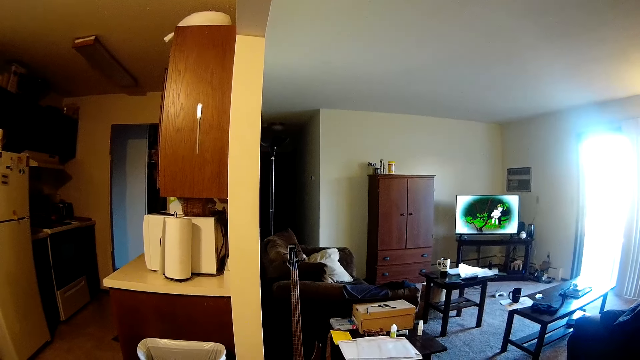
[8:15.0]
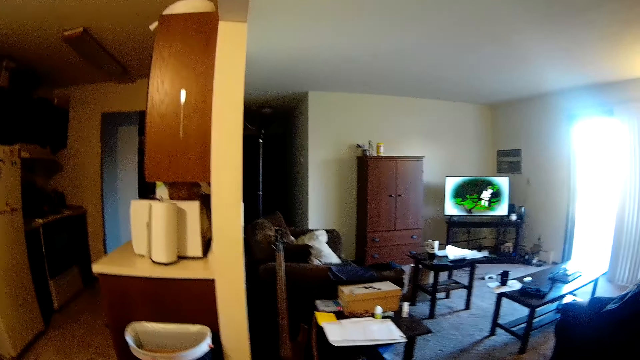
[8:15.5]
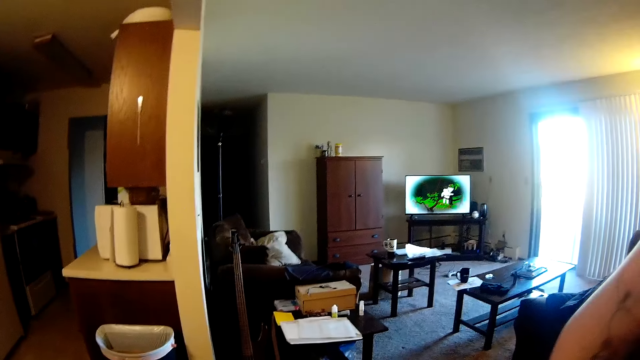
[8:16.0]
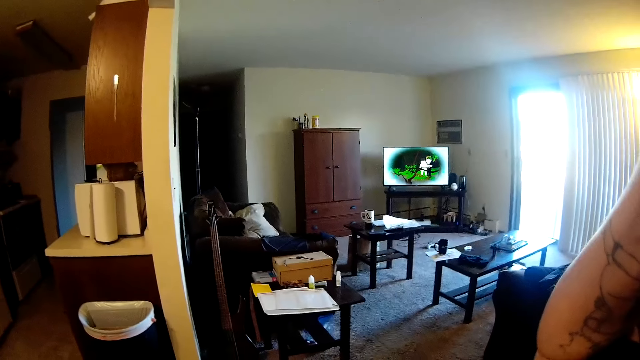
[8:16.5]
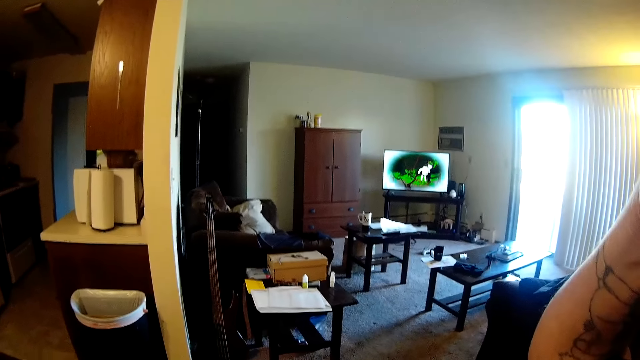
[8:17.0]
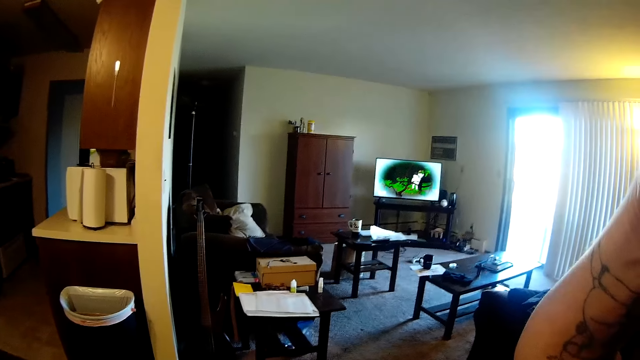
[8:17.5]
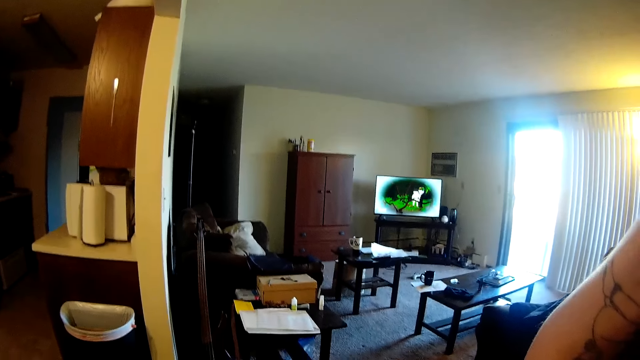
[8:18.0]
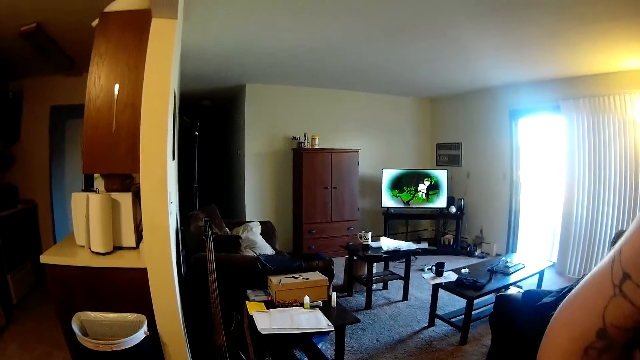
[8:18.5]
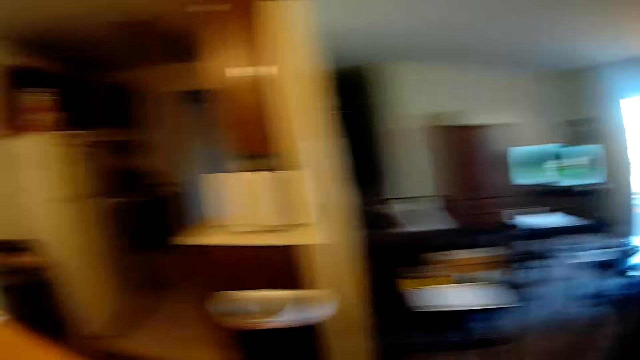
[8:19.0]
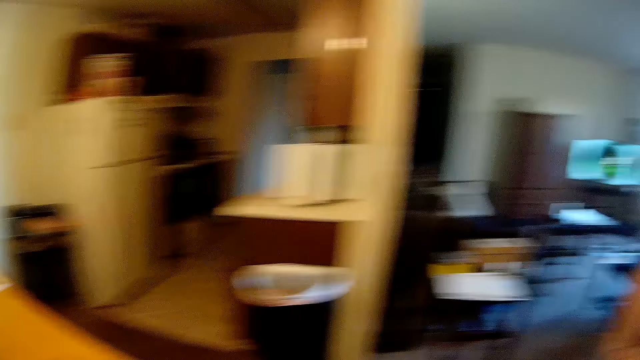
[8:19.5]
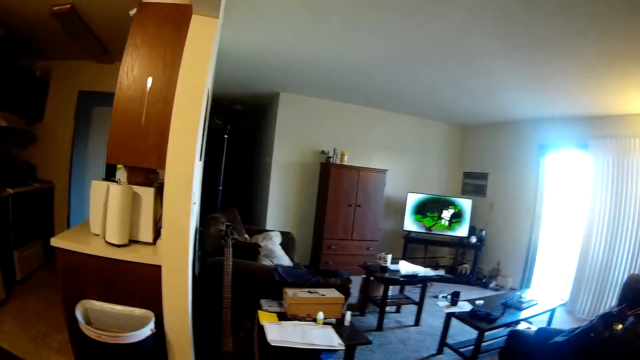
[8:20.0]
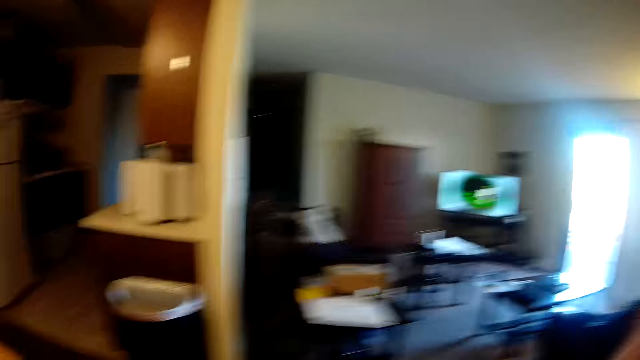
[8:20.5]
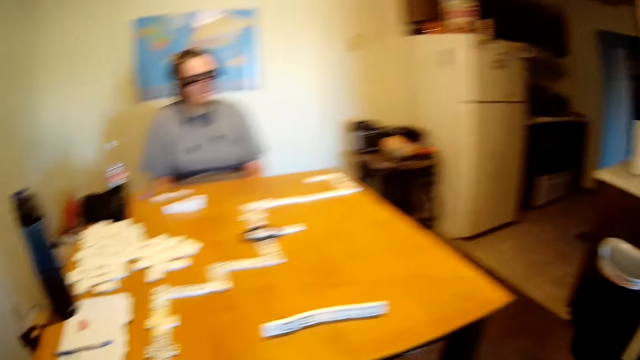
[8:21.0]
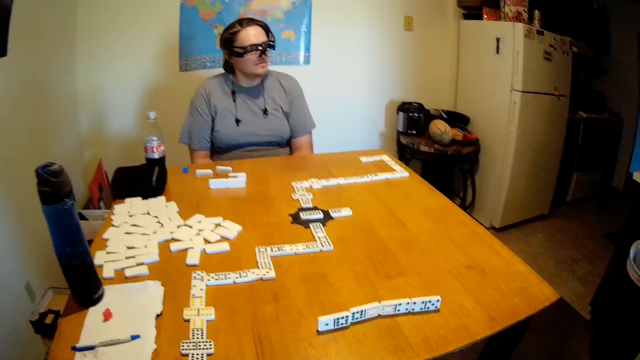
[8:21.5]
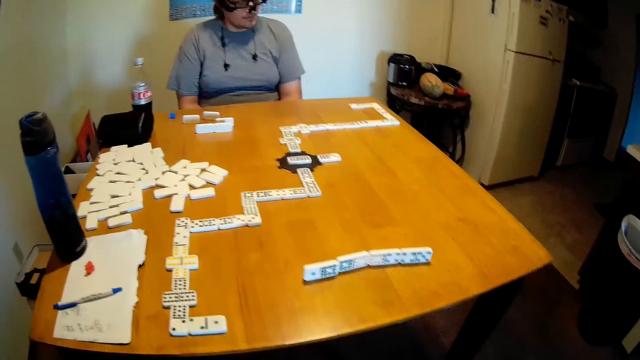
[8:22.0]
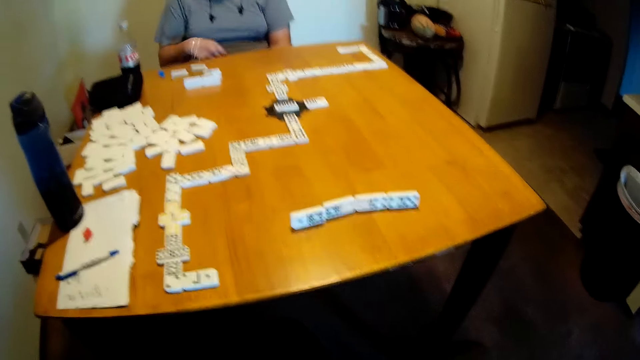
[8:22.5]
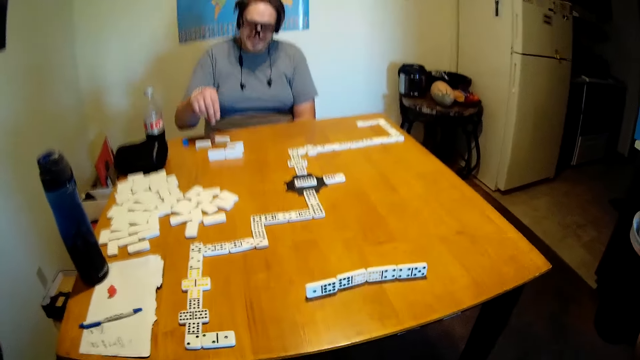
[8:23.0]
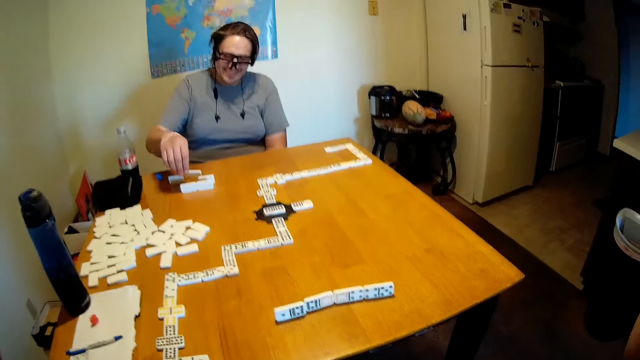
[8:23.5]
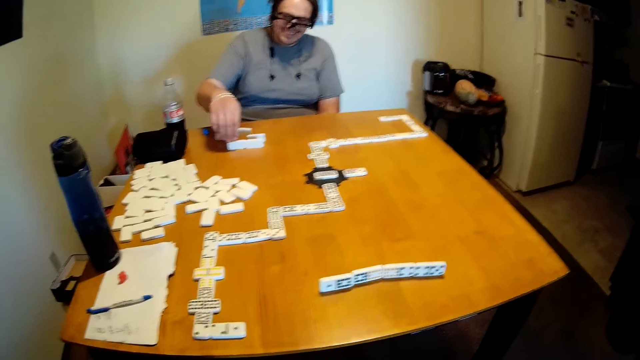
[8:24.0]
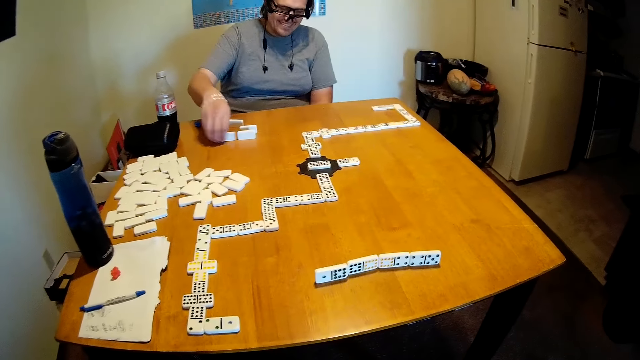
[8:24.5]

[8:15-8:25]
The camera wearer scratches their head. They look around. A man looks around. The man looks around again. The man moves his hand around.

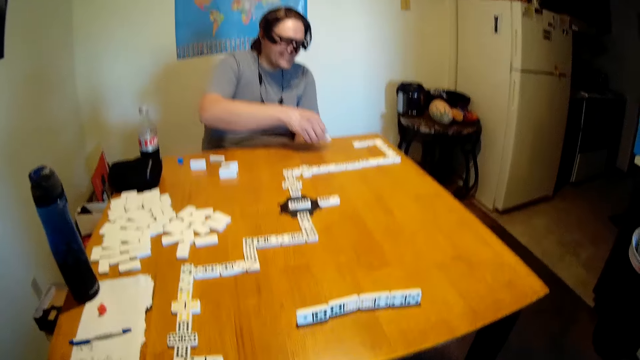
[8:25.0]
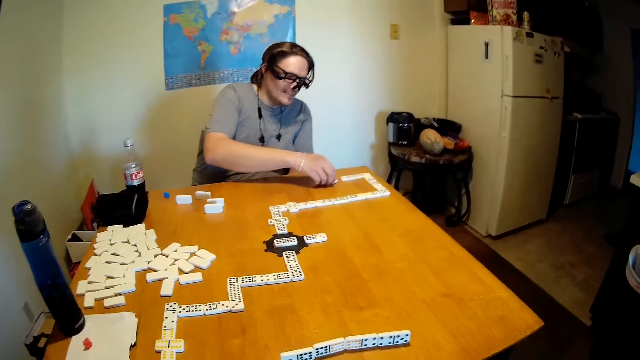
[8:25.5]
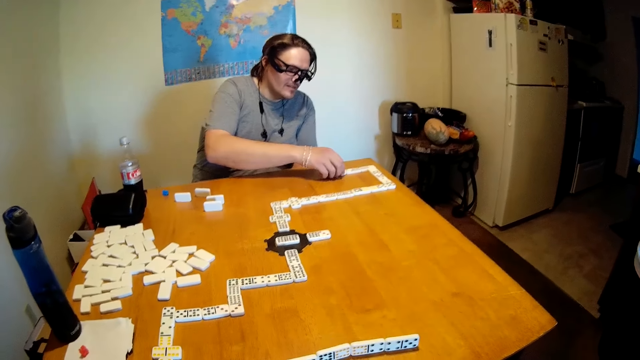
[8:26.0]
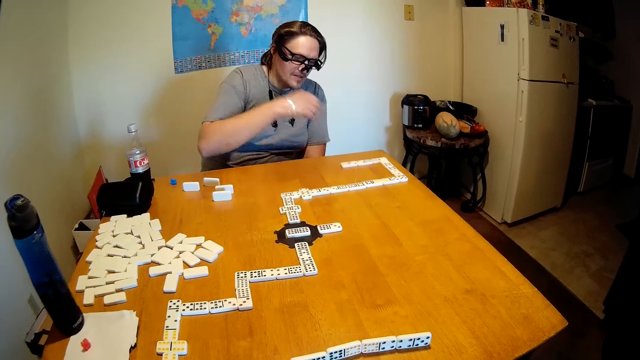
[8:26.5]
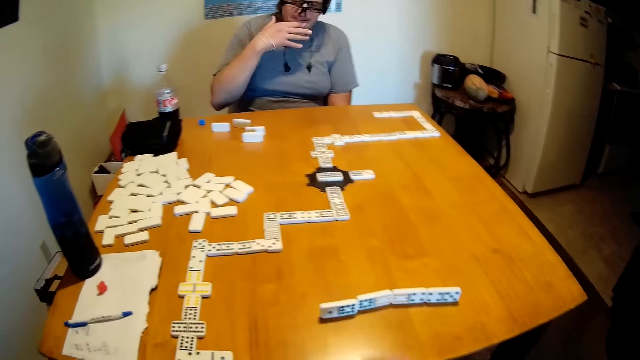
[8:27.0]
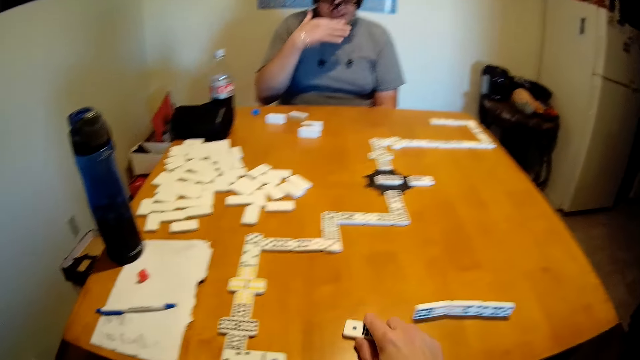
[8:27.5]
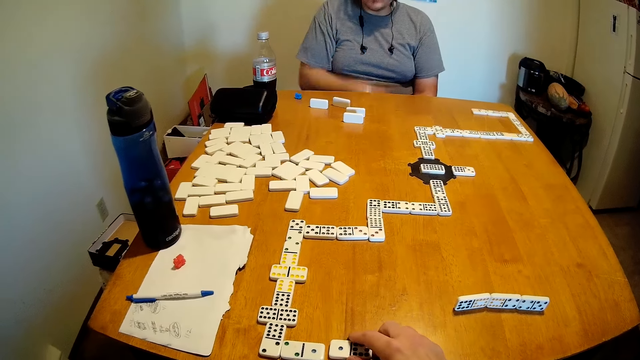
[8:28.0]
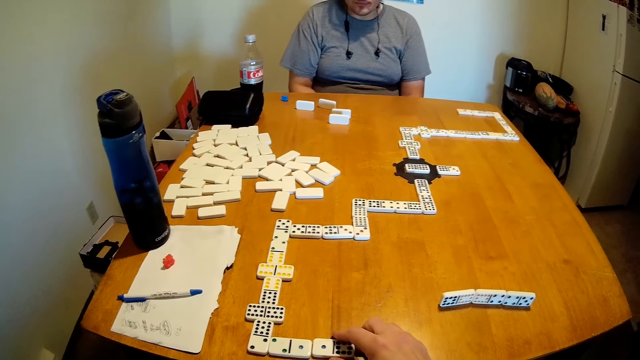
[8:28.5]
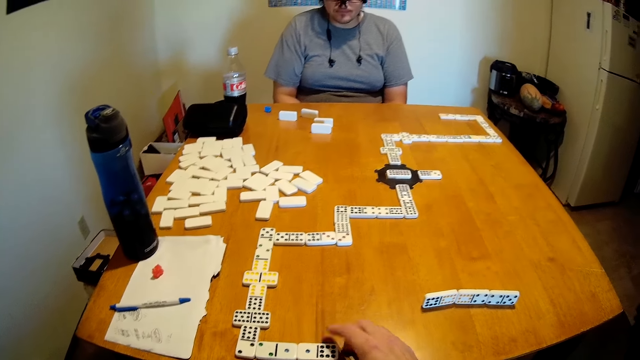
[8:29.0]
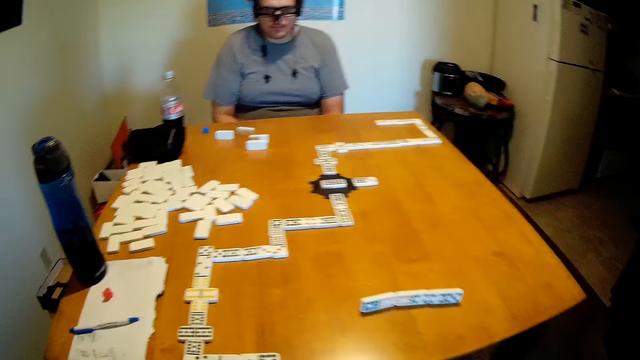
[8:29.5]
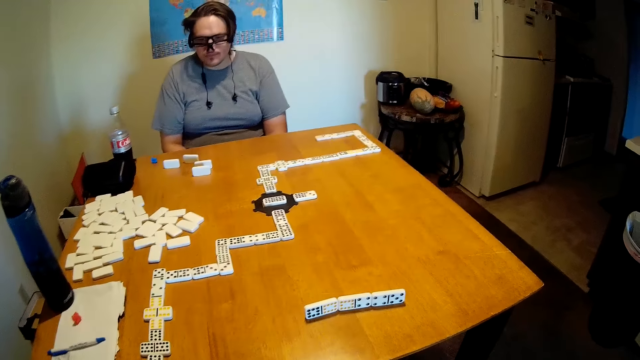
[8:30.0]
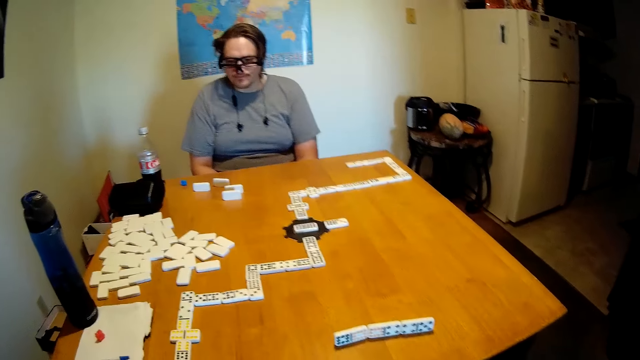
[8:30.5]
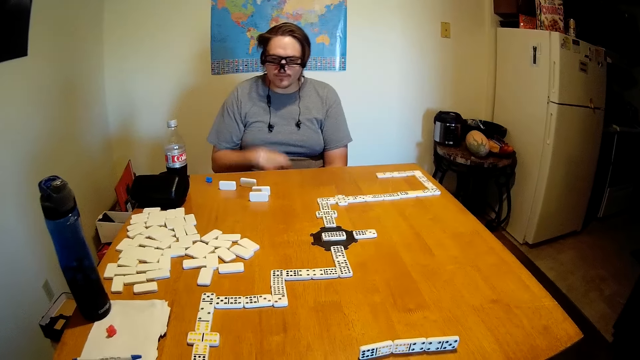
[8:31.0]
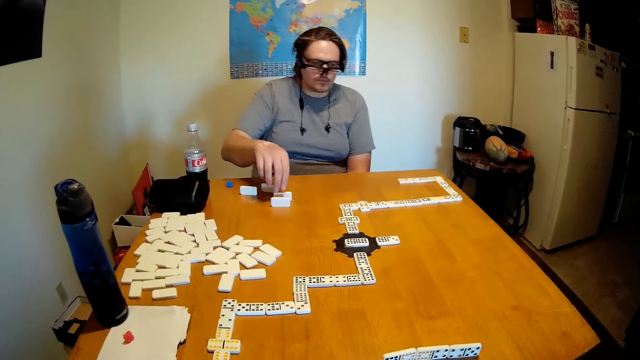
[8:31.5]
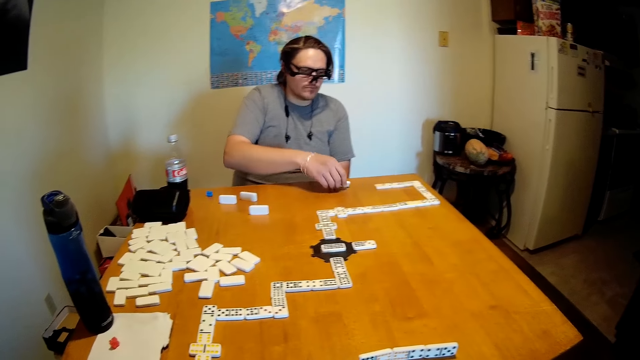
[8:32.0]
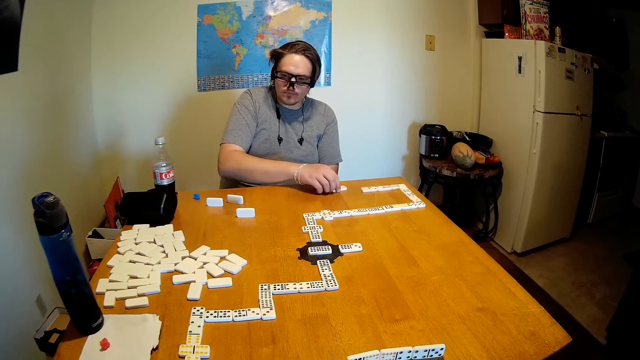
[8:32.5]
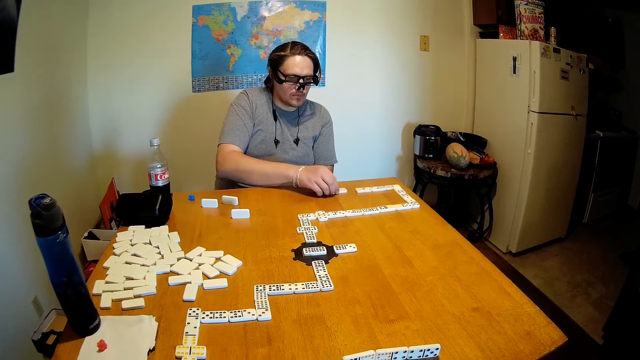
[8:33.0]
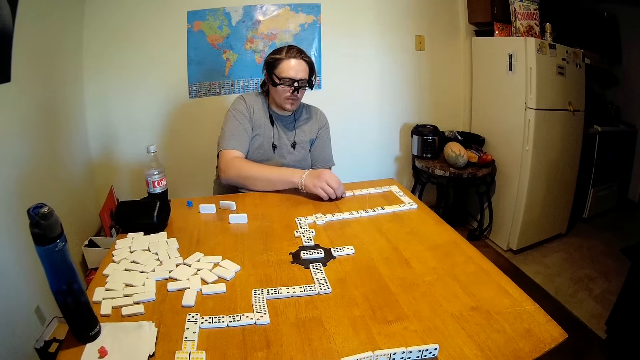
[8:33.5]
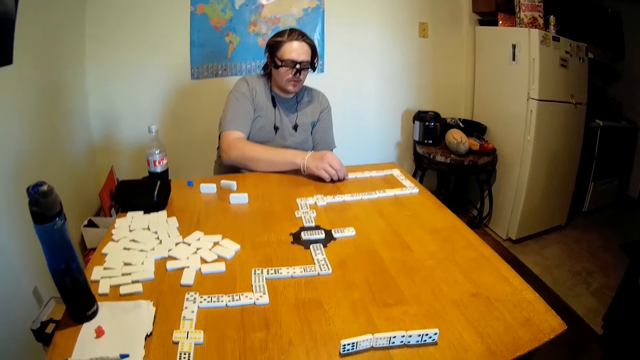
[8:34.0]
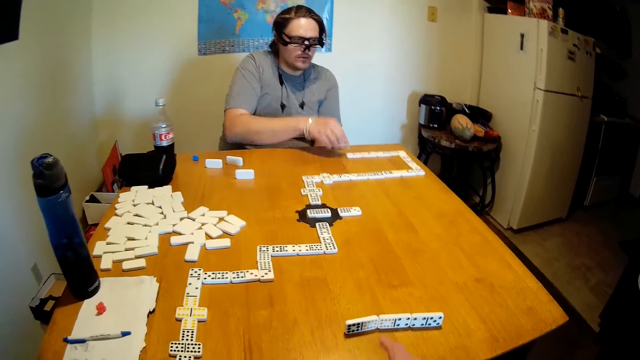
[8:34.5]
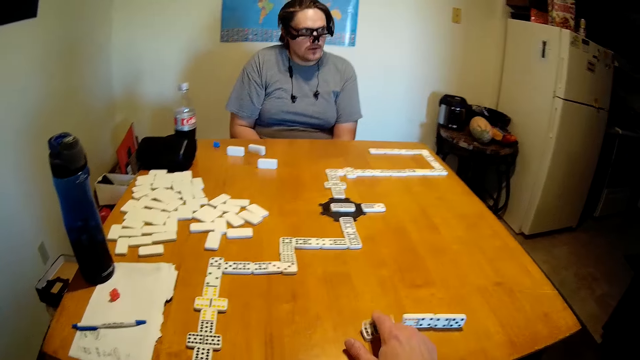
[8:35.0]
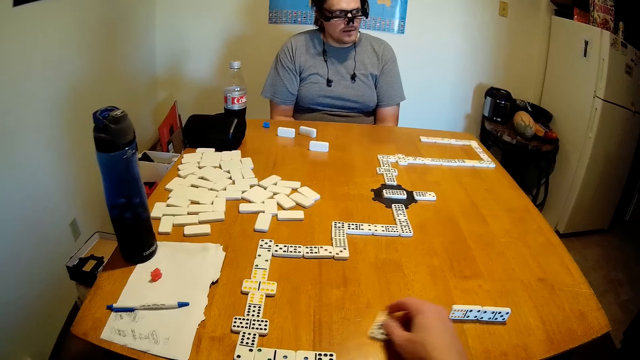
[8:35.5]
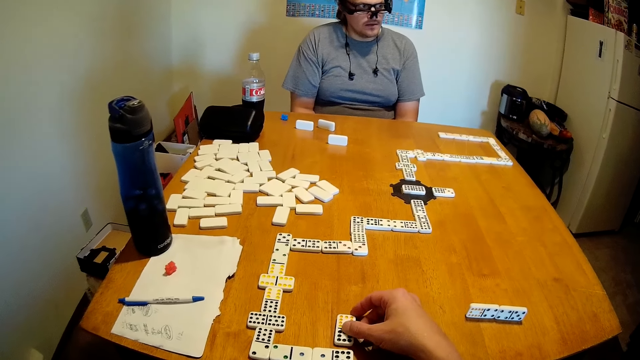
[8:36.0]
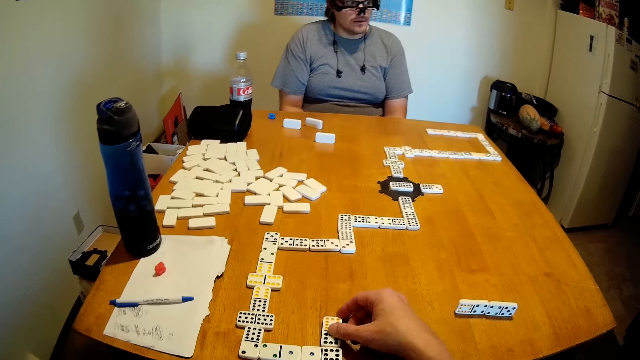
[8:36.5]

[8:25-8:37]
A man picks up a domino on the table. The camera wearer lowers their hands. The man puts the domino on the table. The camera wearer looks around. The man touches his mouth. The camera wearer moves a domino on the table. The man looks around. The camera wearer looks around. The man picks up a domino on the table and moves the domino on the table. The man looks around. The camera wearer moves a domino on the table.
